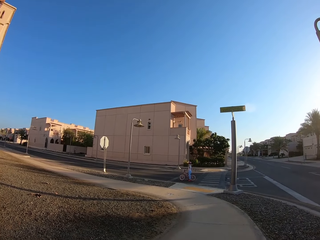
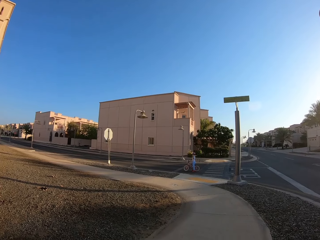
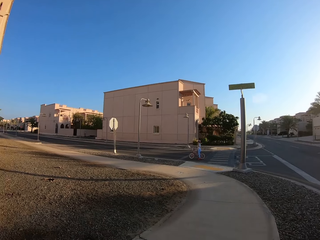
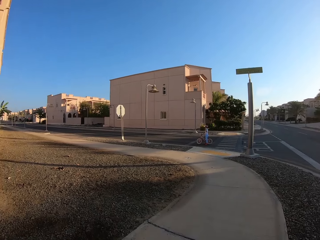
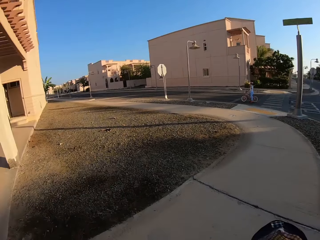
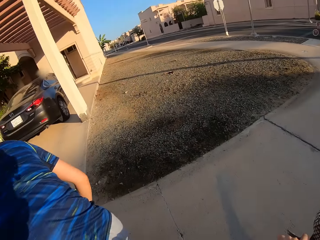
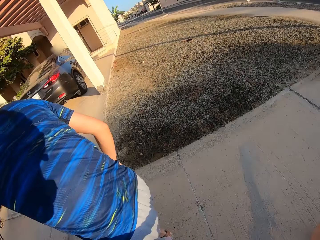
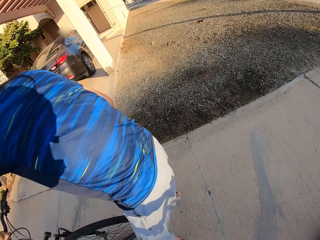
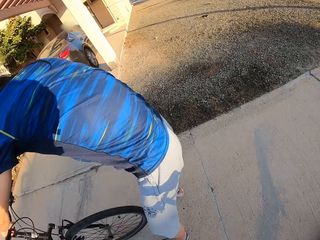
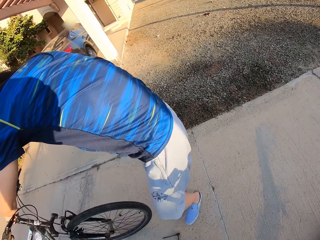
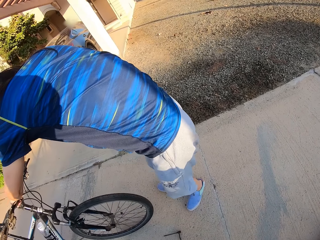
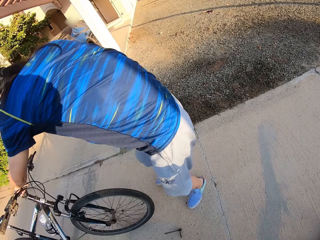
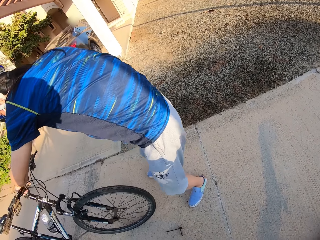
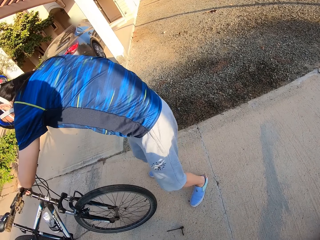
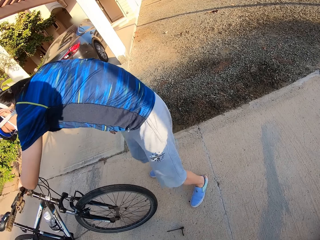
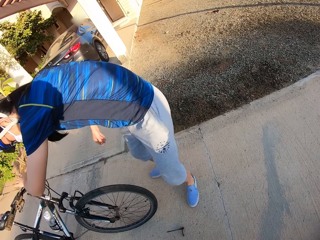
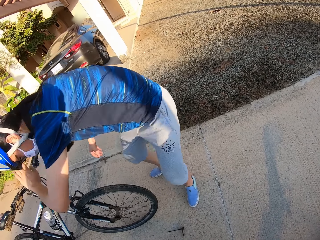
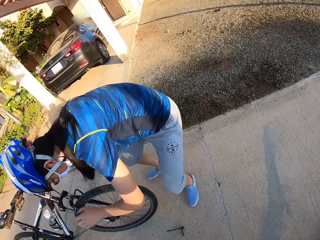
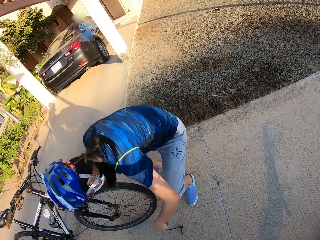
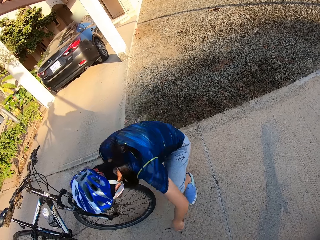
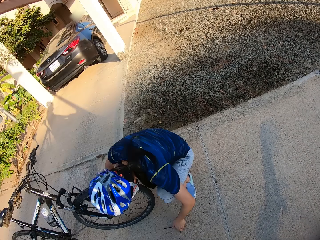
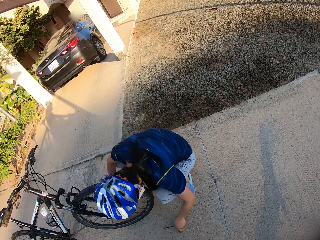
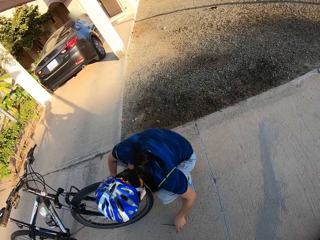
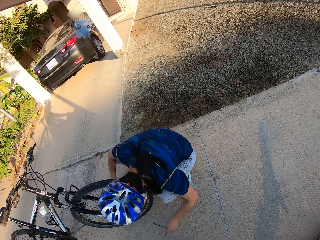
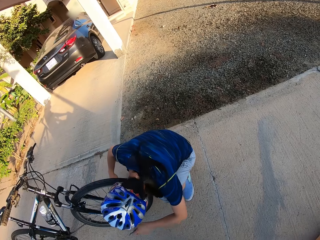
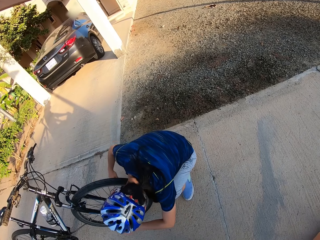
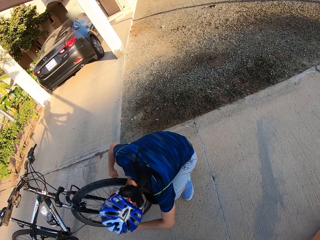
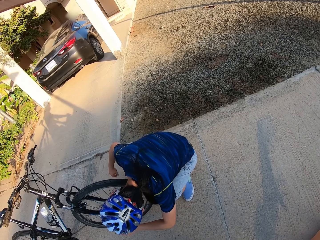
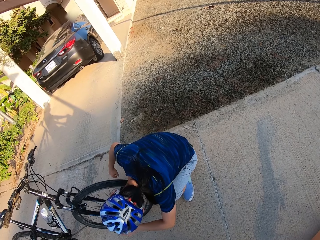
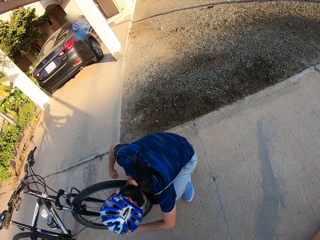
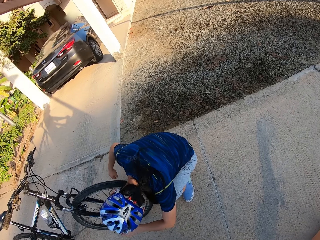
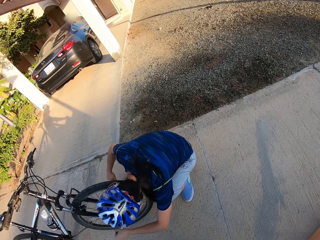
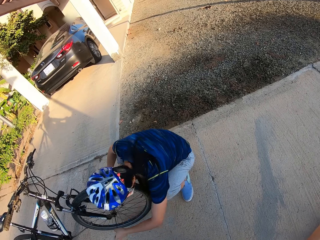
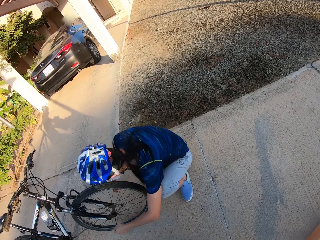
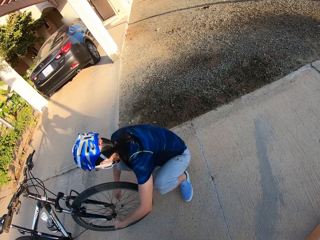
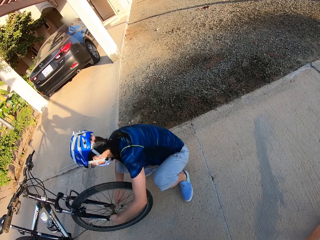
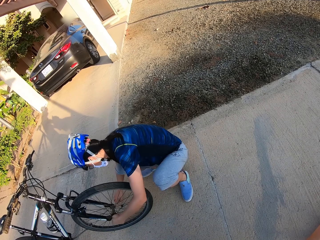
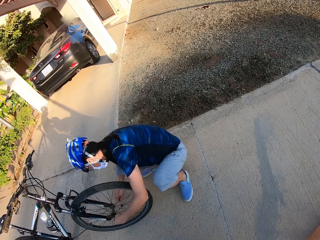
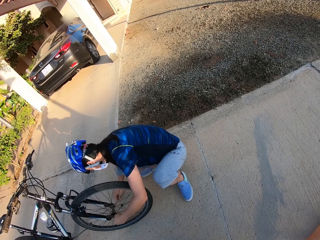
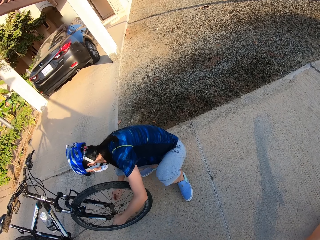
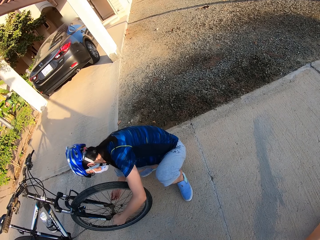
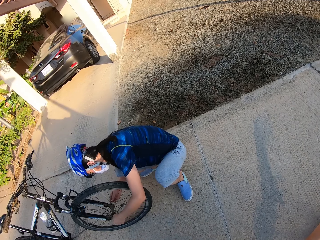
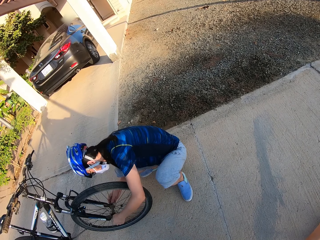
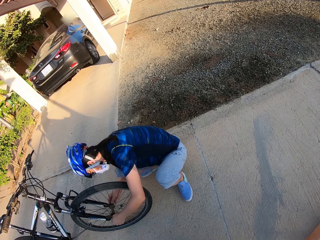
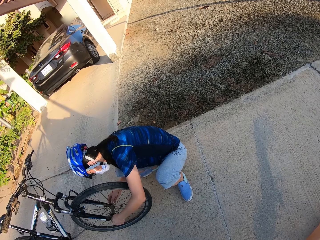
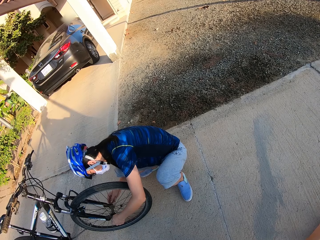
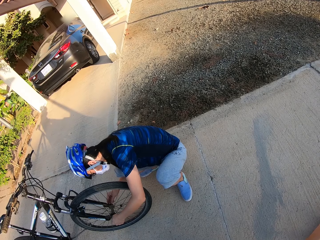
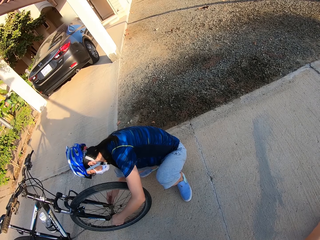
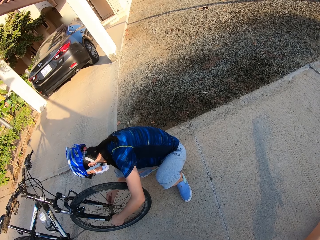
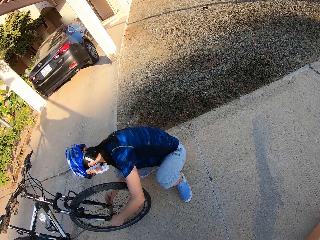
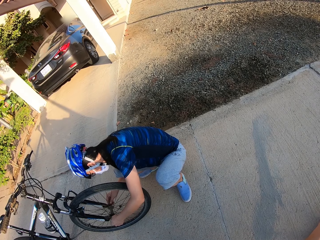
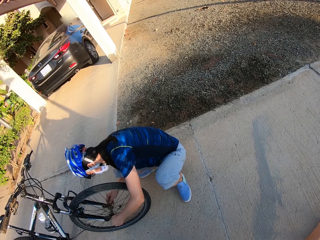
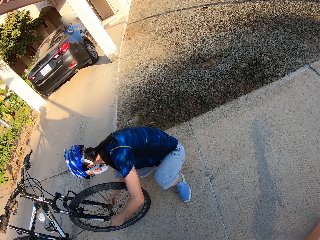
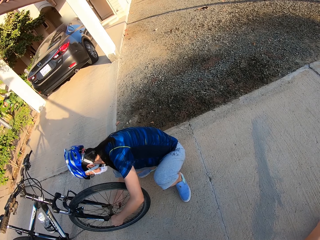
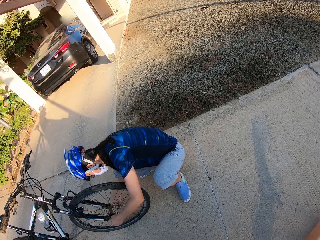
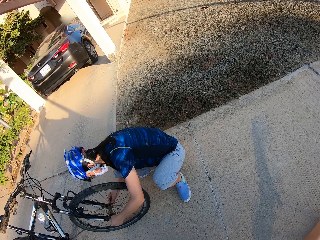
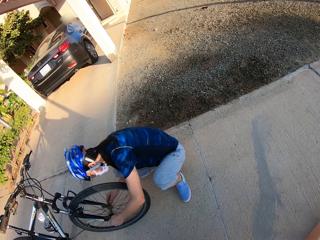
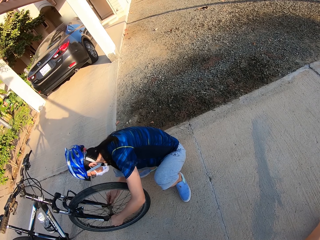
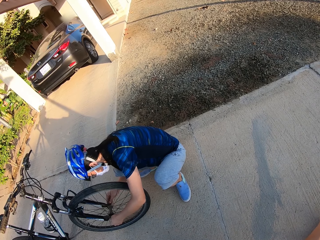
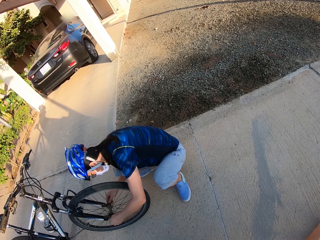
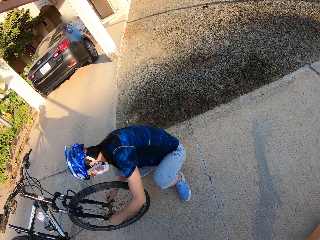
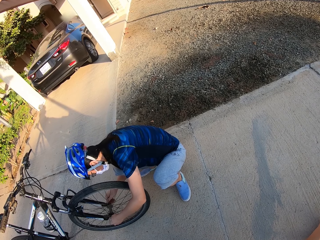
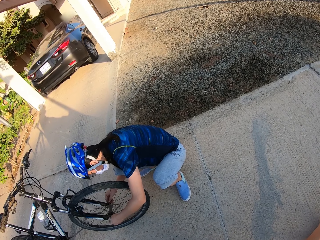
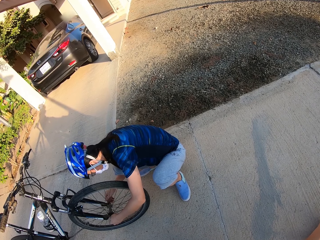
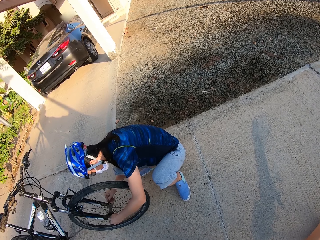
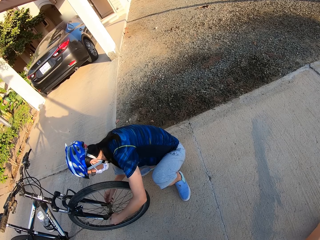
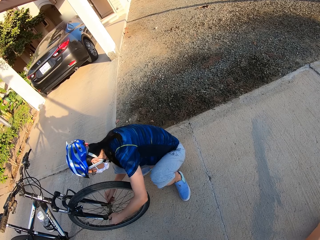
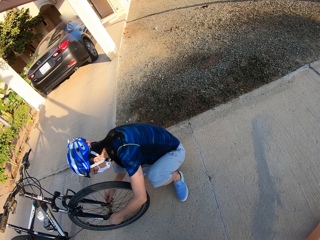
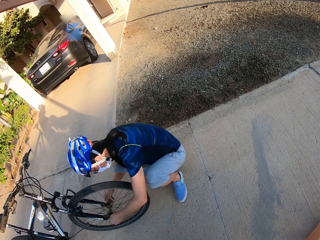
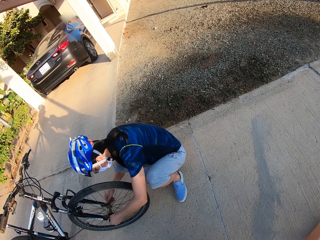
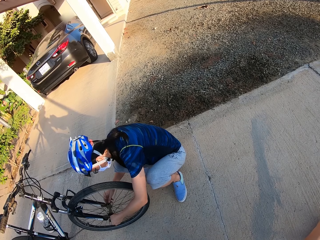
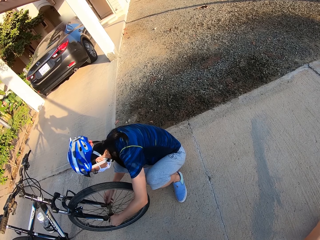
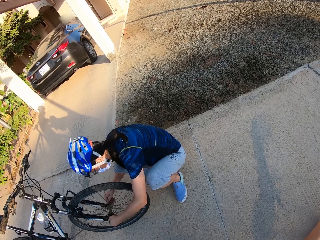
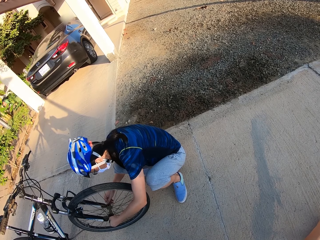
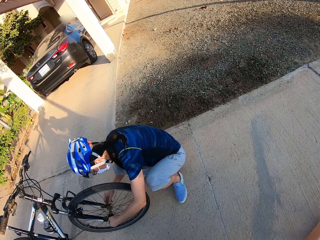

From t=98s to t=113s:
A man puts a bolt on the bicycle.

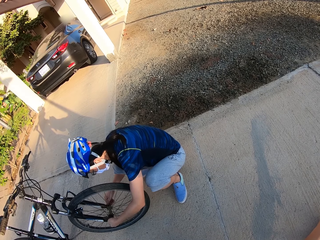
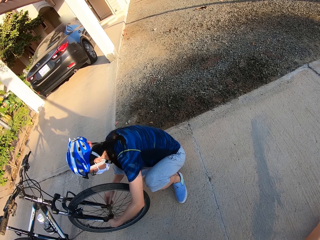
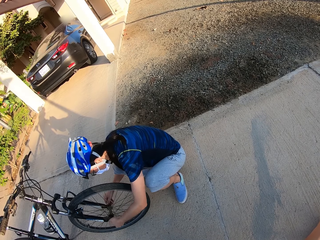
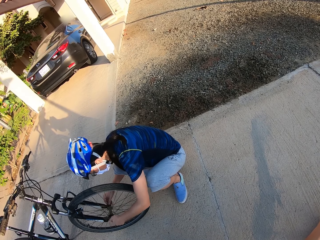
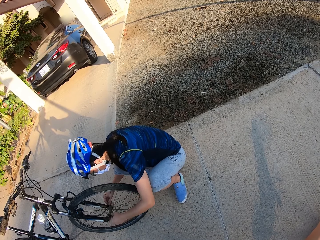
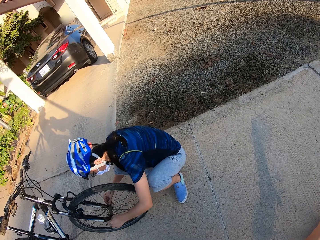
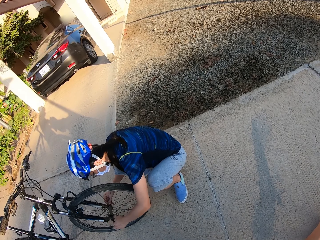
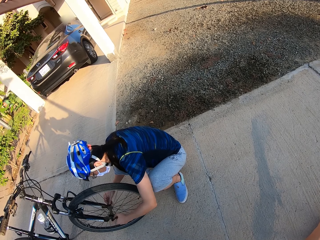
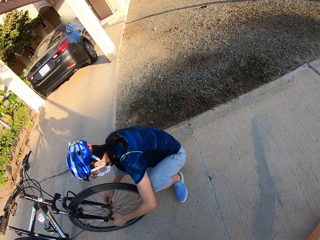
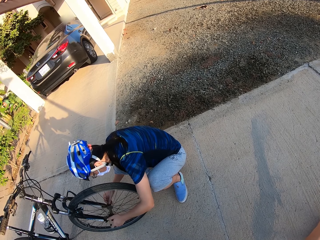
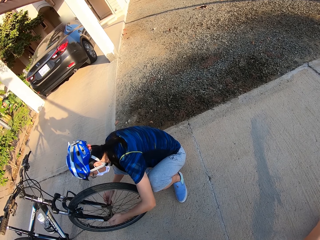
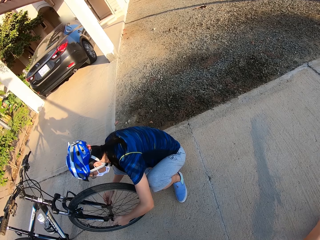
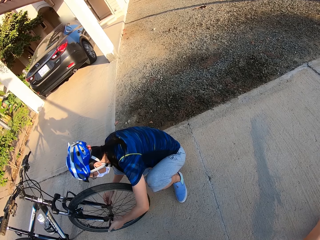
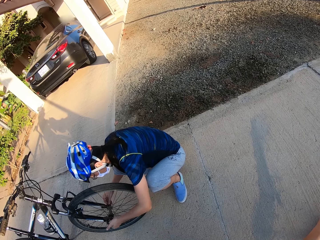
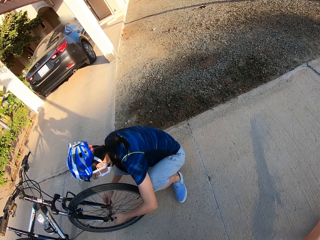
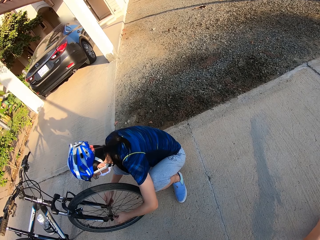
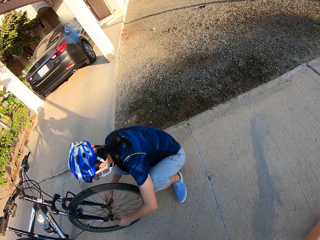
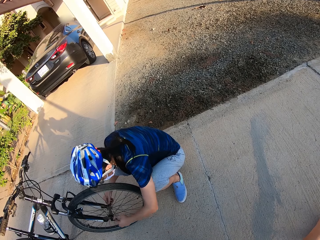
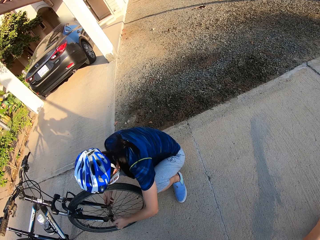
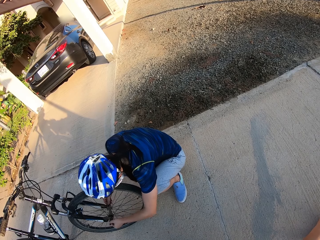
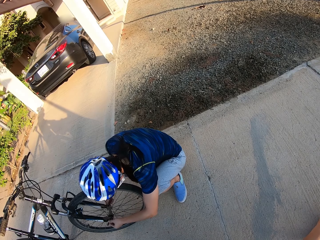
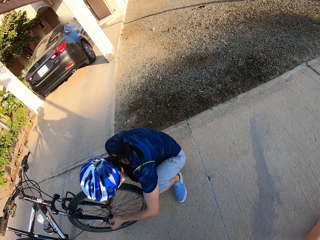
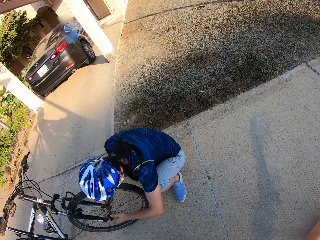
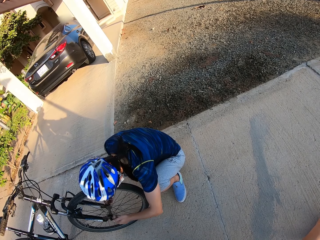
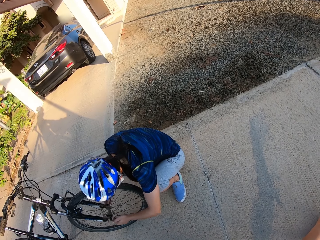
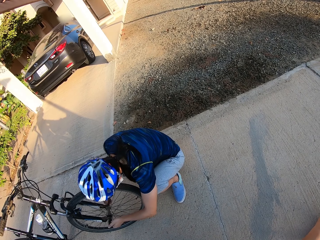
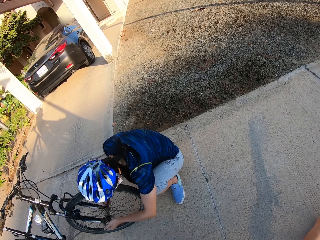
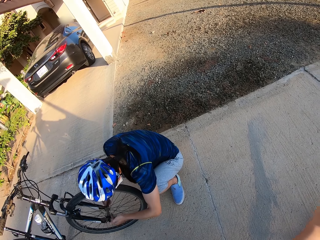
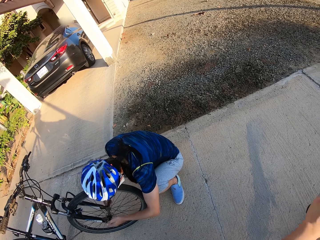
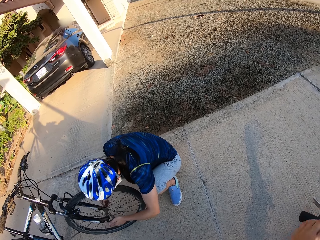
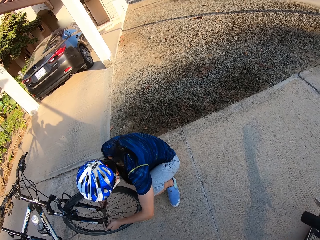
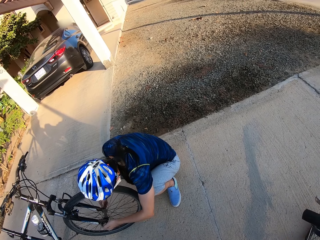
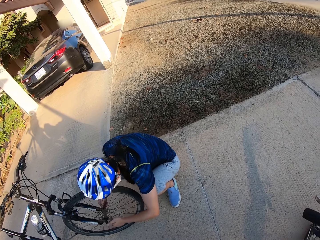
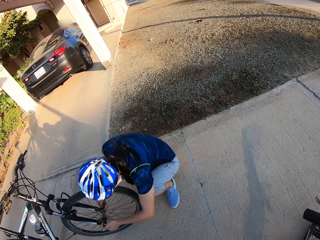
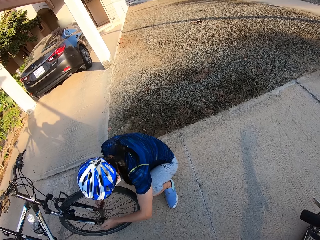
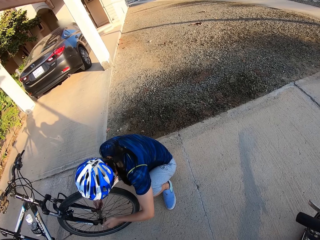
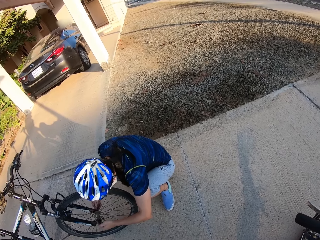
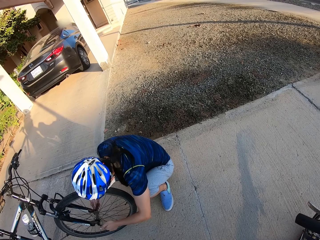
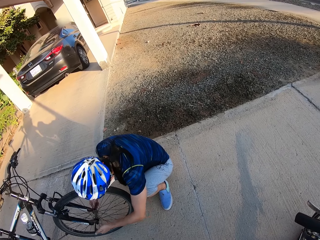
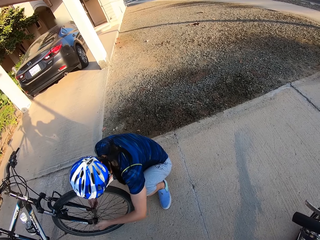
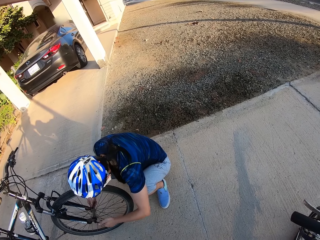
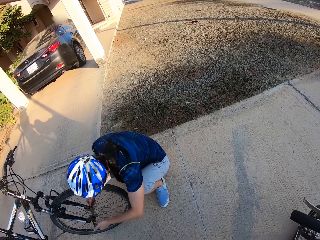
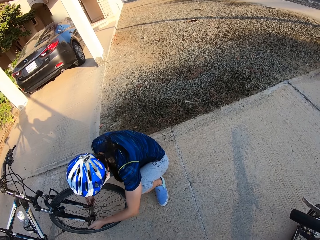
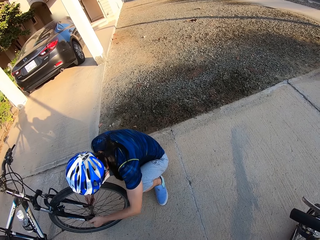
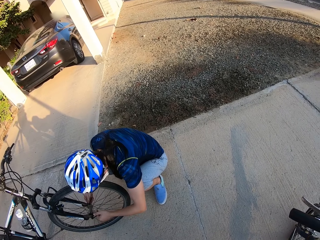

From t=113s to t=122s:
The camera wearer raises a hand.
